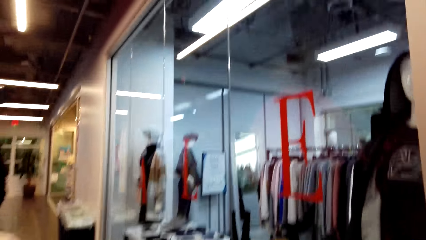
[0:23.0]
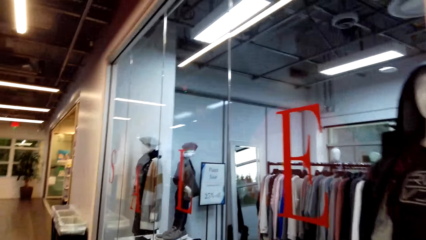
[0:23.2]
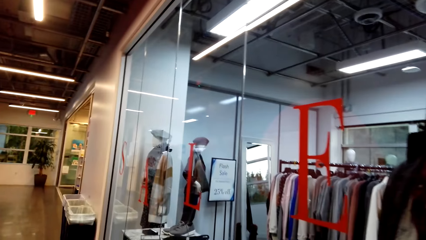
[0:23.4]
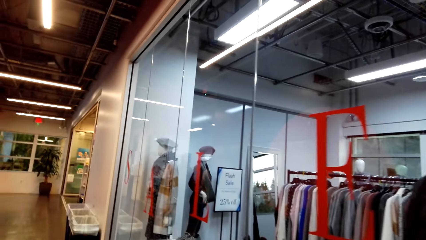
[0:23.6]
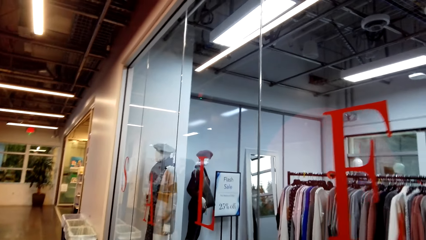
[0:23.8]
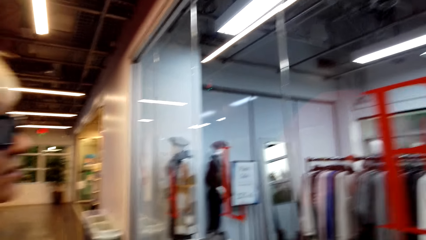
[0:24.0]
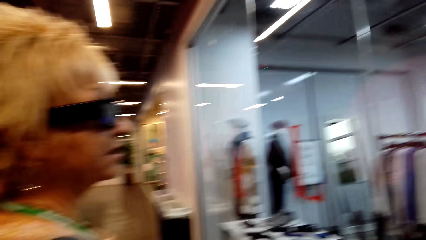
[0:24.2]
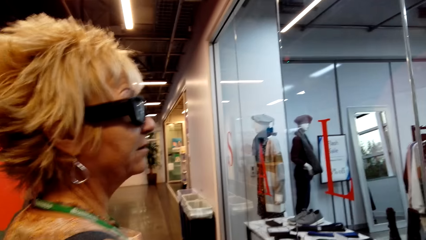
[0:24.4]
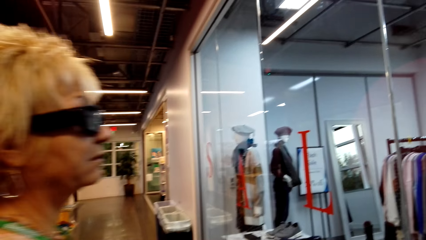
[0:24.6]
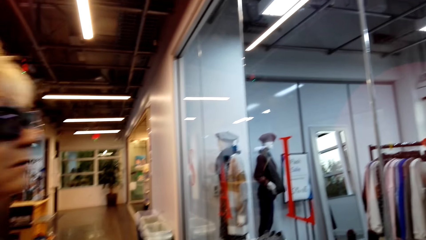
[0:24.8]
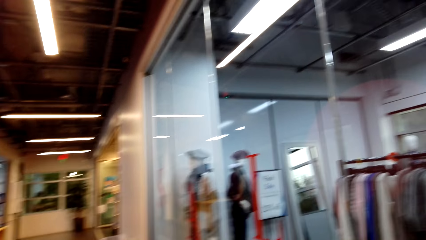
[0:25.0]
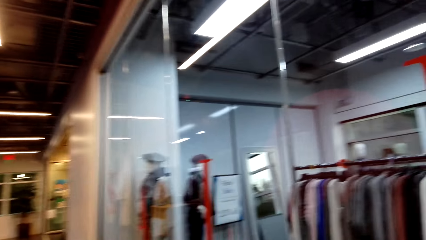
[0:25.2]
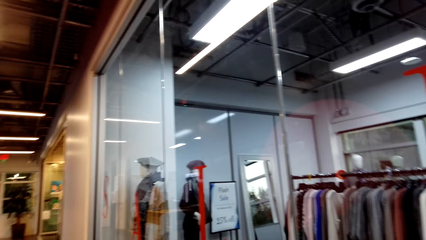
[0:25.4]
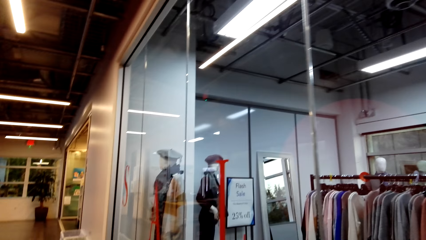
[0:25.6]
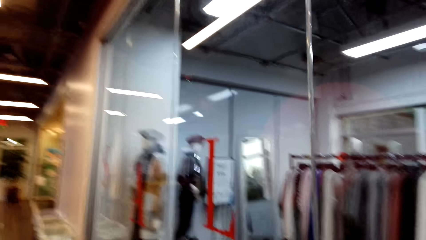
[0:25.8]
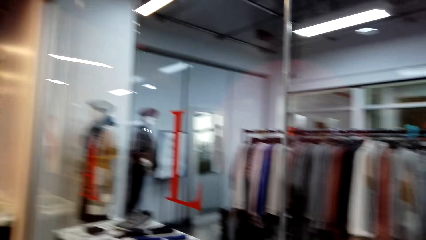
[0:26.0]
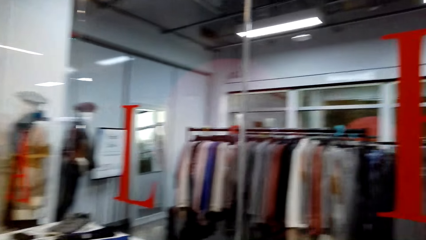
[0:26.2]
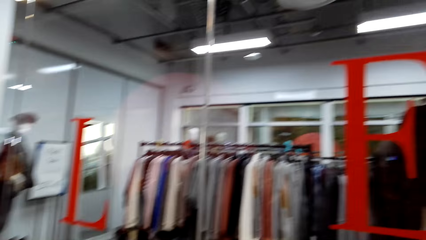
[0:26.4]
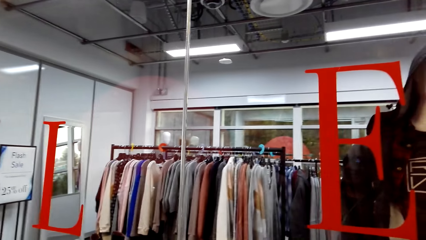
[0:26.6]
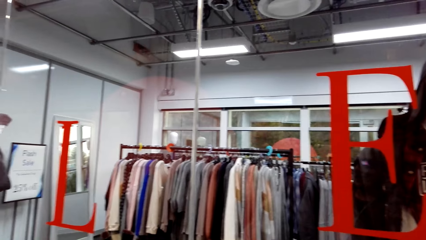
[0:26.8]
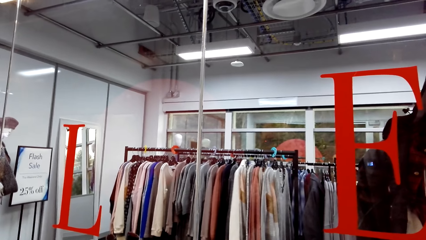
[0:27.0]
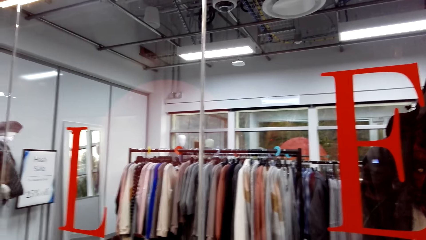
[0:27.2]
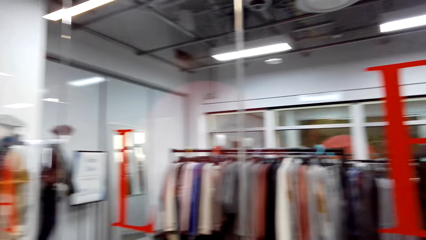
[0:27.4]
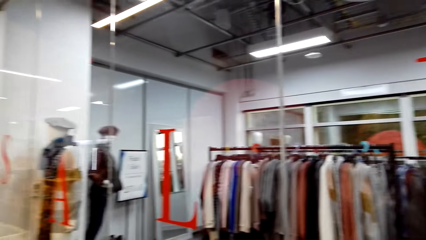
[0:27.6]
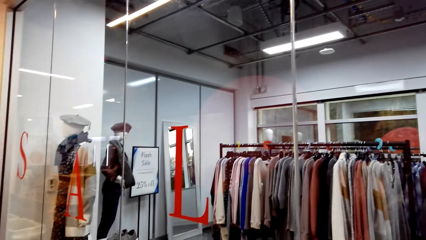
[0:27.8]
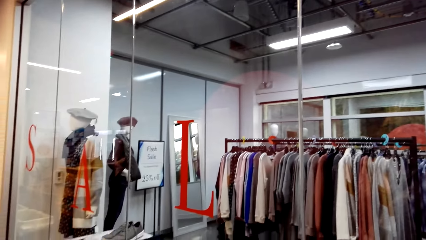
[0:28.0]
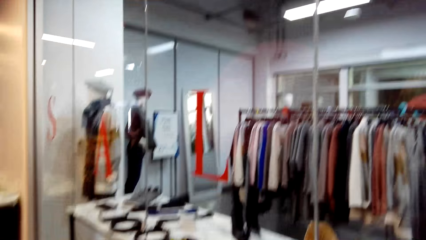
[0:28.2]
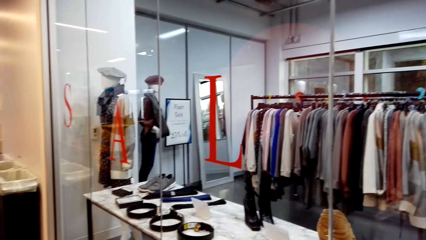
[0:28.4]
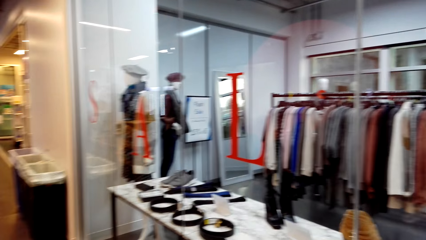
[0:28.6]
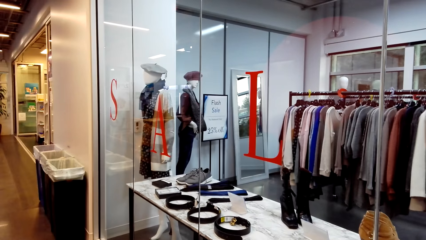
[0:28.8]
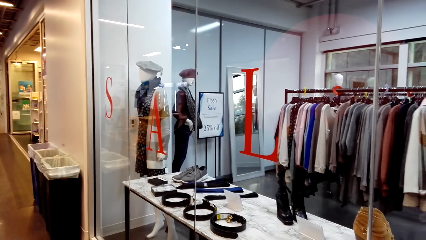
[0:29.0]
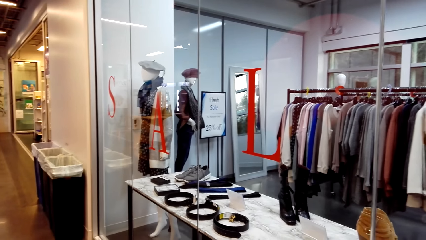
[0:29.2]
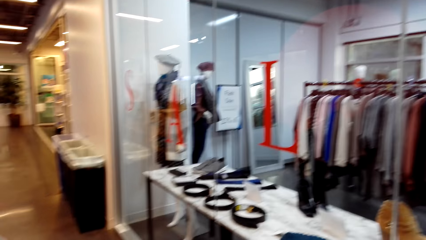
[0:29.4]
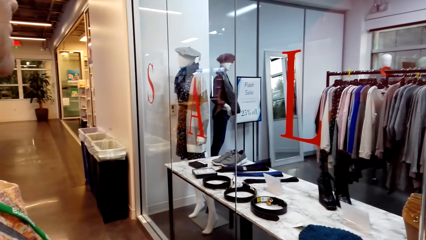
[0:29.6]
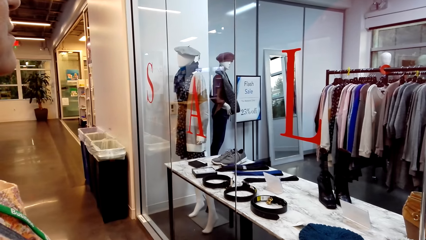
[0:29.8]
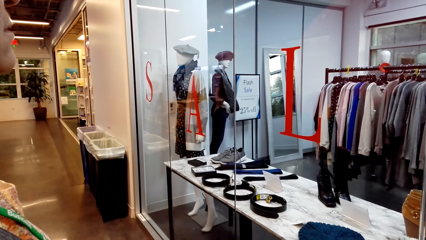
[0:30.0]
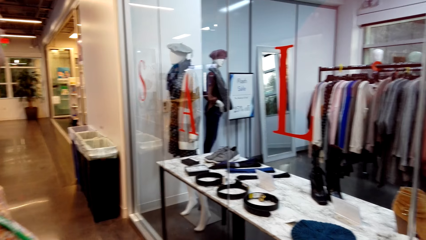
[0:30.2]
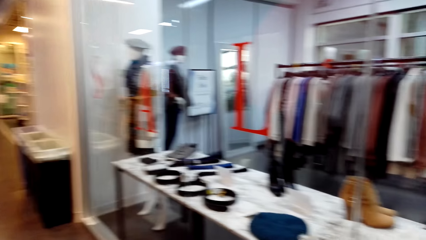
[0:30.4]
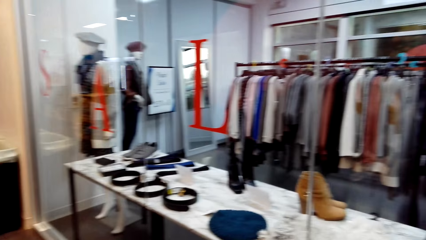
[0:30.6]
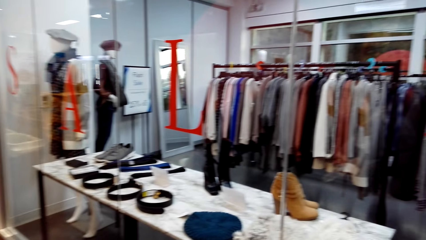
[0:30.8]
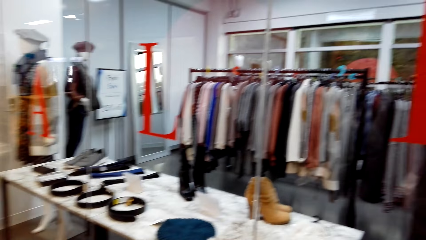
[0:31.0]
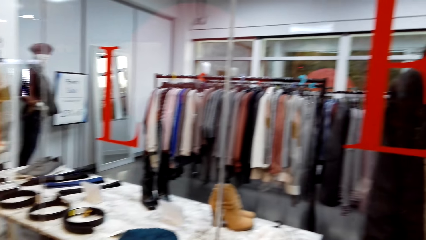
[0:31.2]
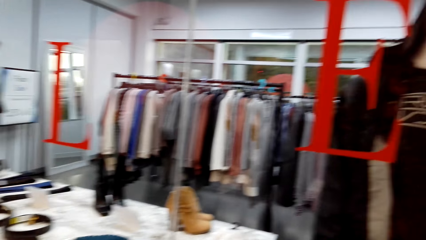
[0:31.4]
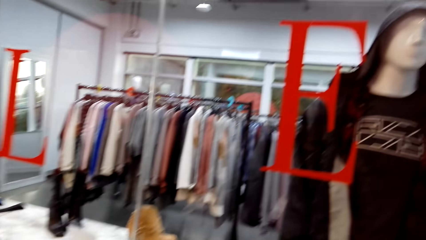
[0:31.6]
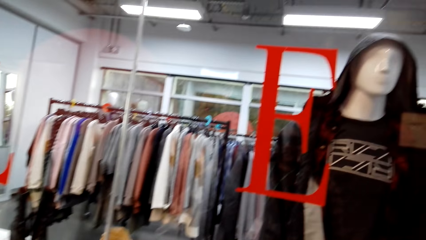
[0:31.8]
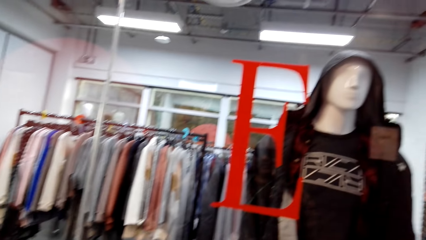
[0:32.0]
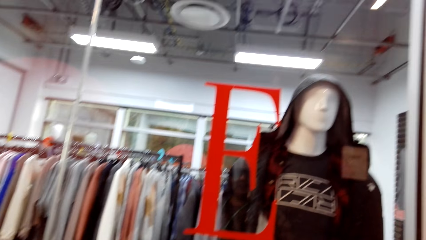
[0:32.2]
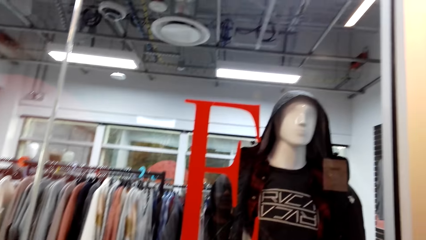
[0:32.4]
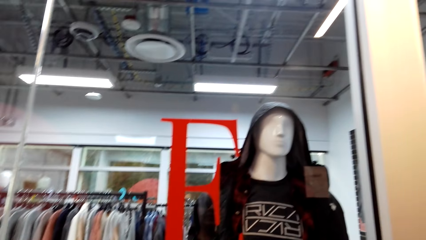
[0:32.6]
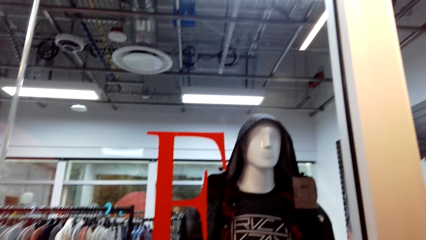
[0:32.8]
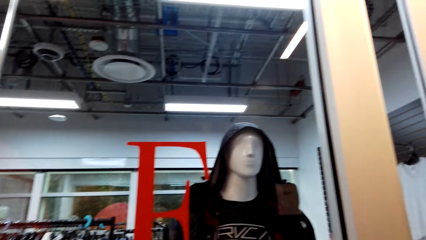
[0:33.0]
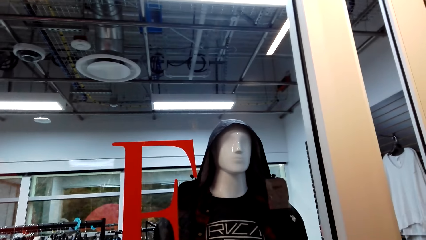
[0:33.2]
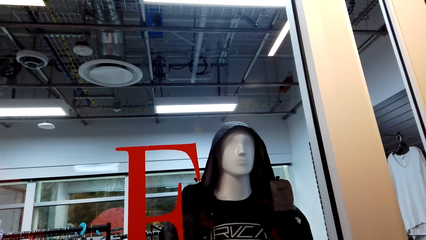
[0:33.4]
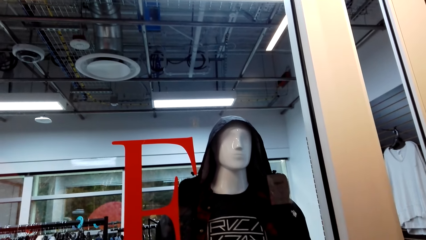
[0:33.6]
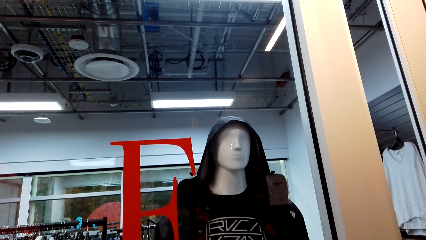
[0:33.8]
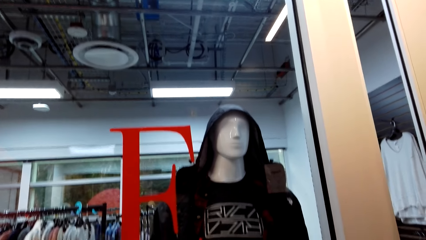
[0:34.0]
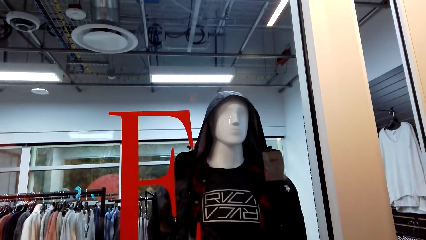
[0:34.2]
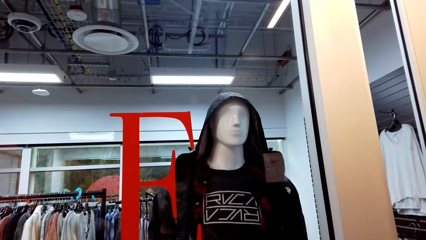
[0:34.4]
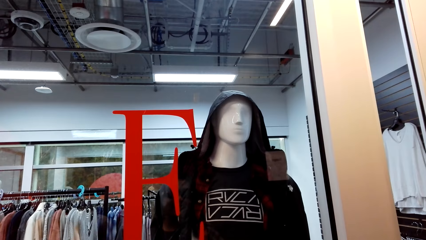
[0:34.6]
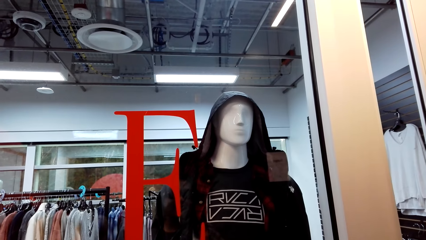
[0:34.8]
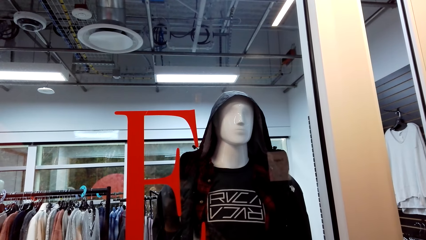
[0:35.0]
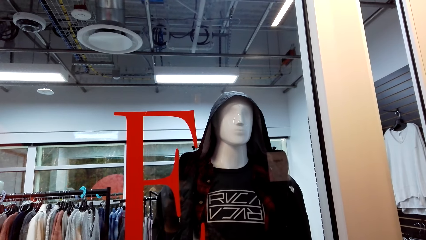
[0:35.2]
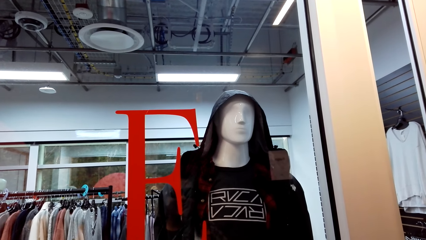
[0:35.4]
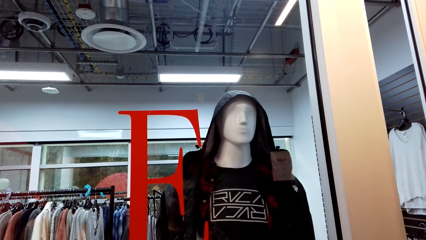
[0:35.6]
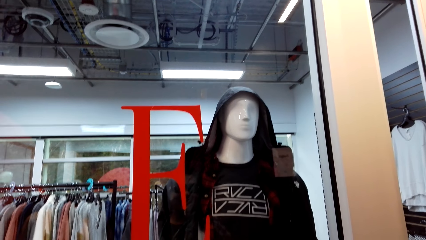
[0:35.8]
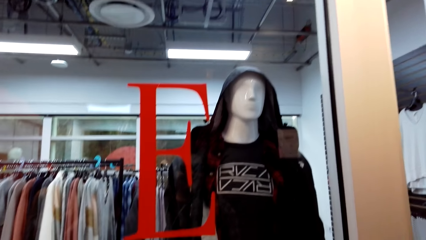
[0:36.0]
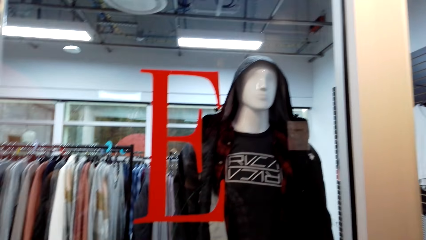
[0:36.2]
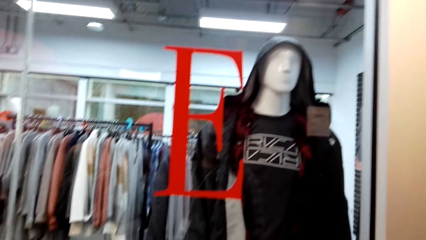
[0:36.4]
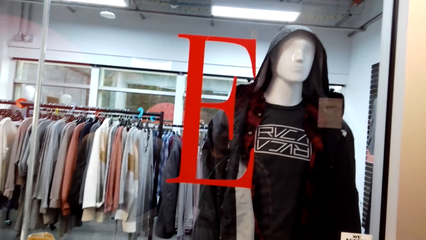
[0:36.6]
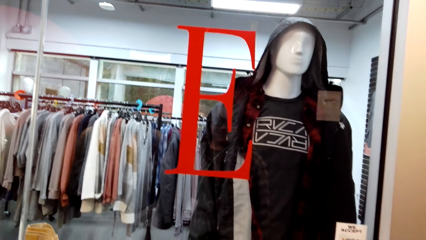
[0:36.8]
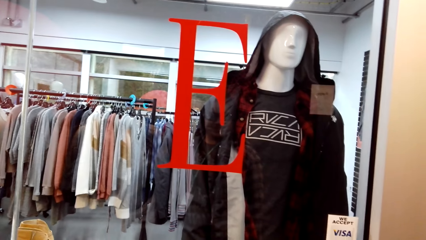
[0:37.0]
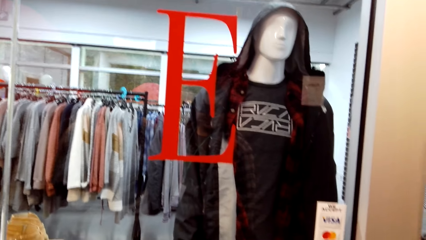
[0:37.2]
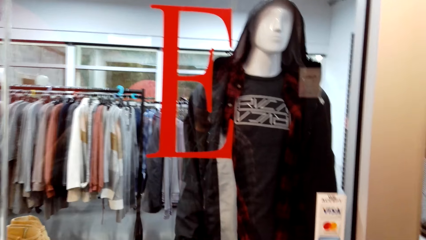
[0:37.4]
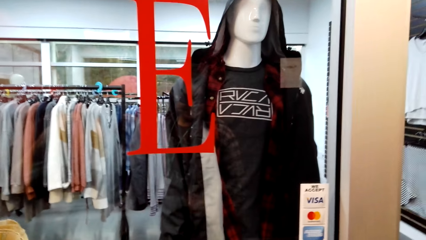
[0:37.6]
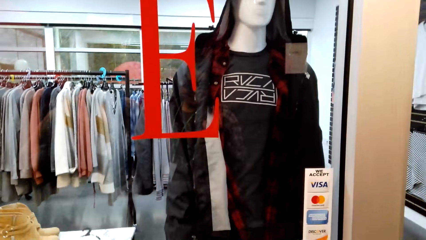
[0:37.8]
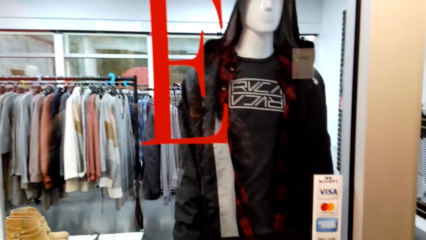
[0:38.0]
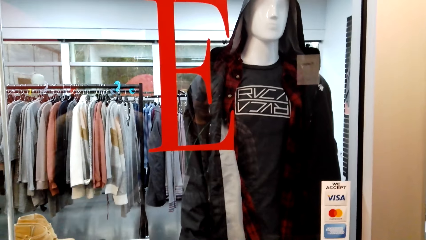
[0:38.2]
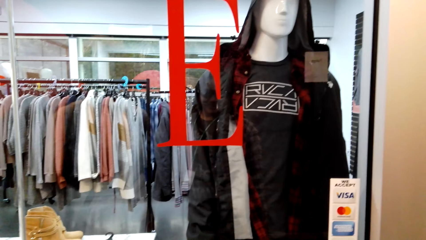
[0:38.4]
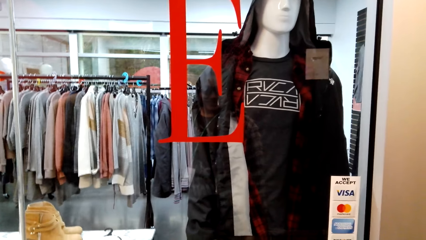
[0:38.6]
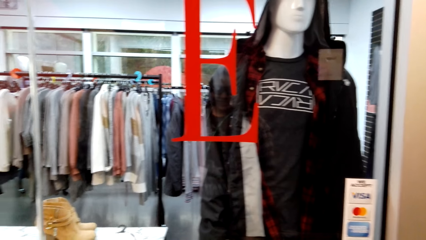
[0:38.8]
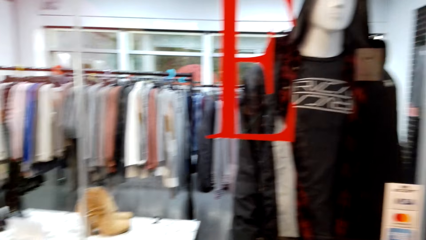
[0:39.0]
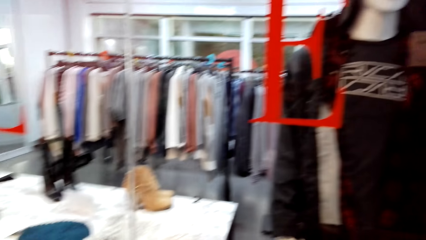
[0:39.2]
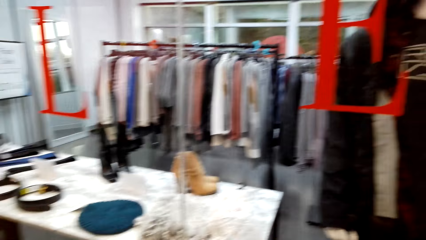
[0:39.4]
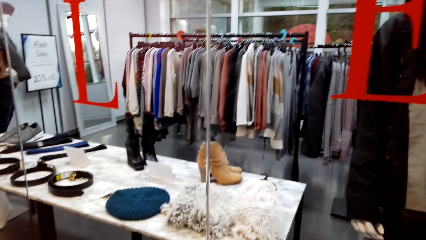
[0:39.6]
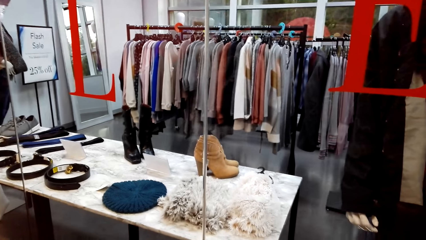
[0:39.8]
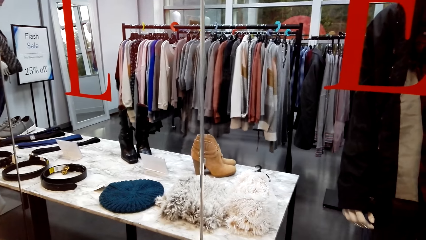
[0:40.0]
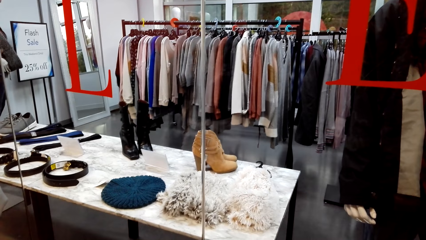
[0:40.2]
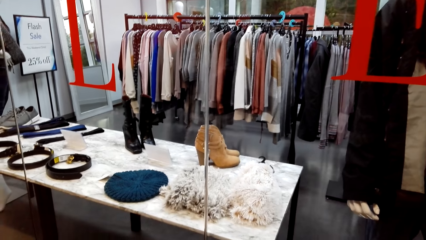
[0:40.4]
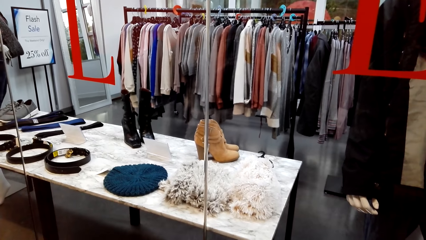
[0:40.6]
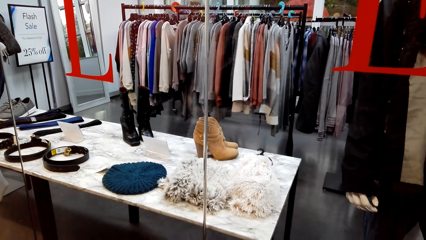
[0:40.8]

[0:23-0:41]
The camera wearer walks in the corridor. They look around the clothing store.
